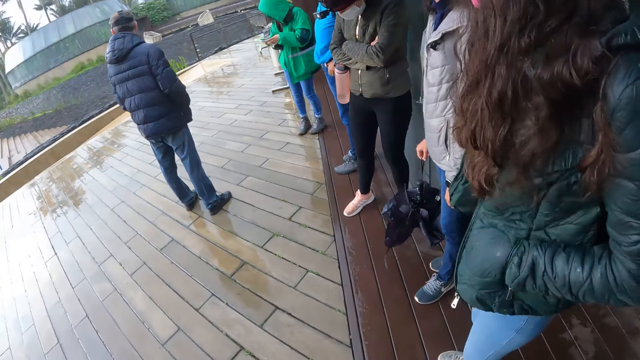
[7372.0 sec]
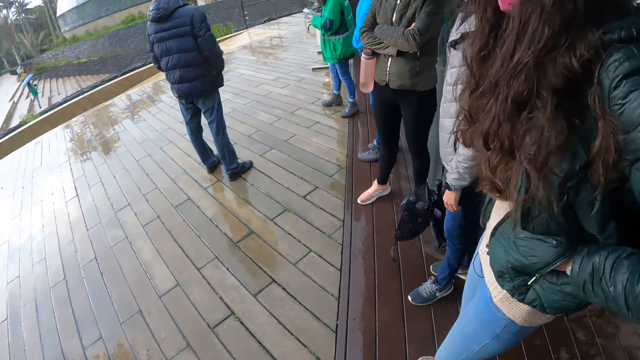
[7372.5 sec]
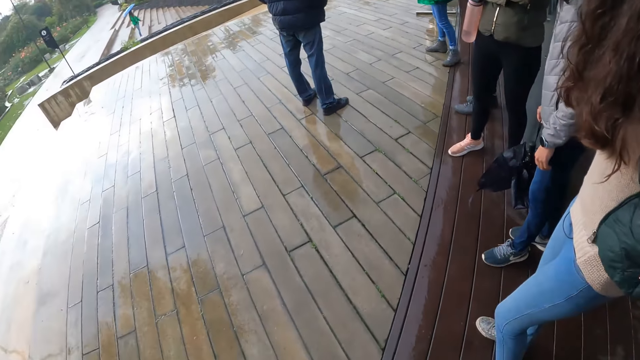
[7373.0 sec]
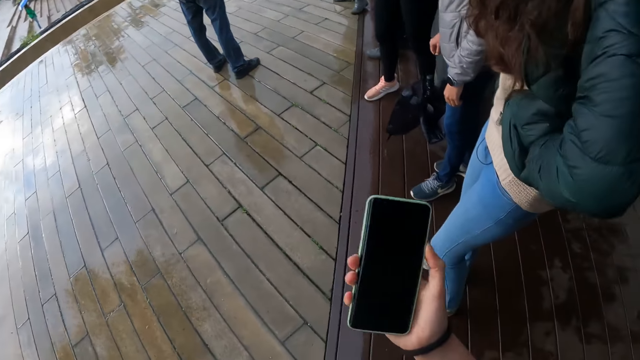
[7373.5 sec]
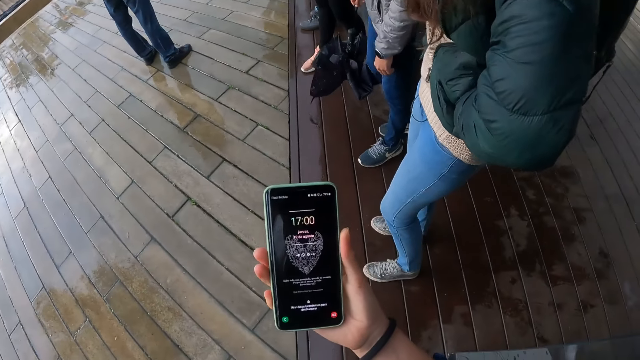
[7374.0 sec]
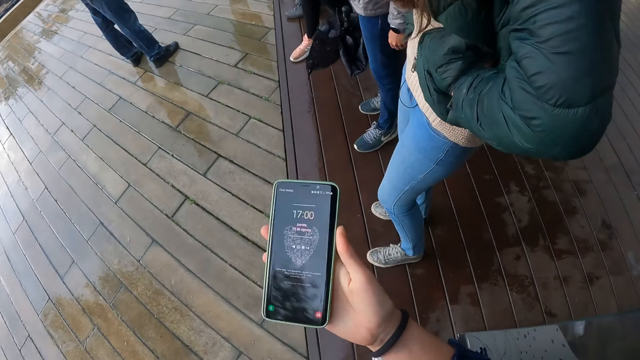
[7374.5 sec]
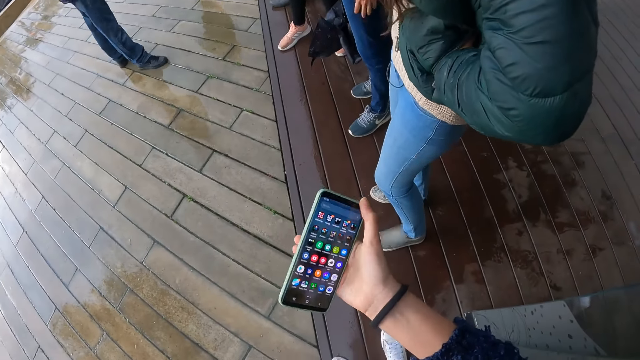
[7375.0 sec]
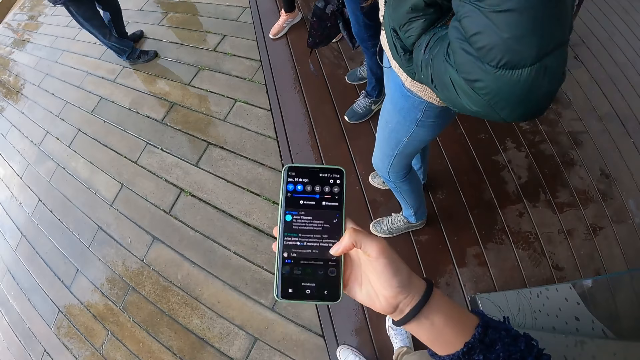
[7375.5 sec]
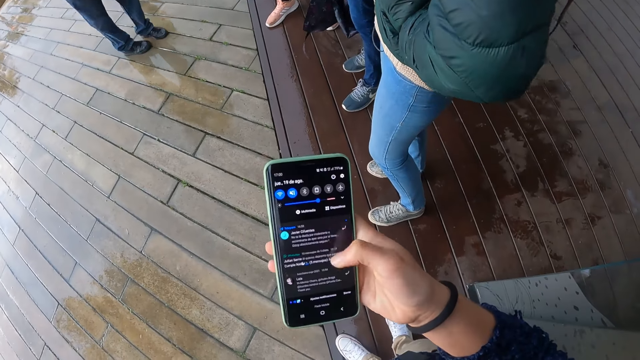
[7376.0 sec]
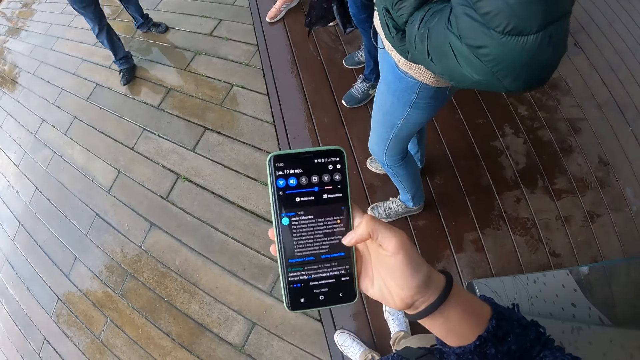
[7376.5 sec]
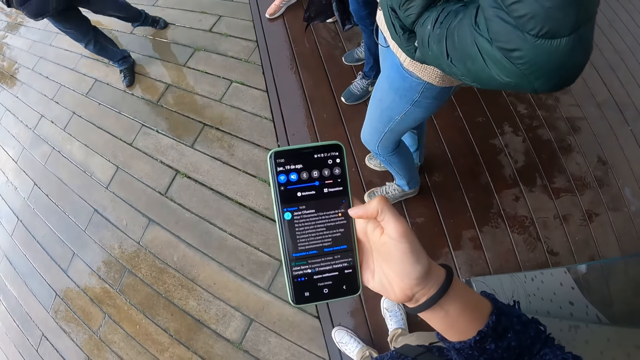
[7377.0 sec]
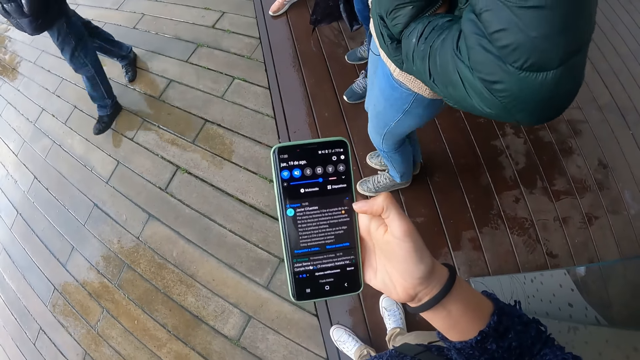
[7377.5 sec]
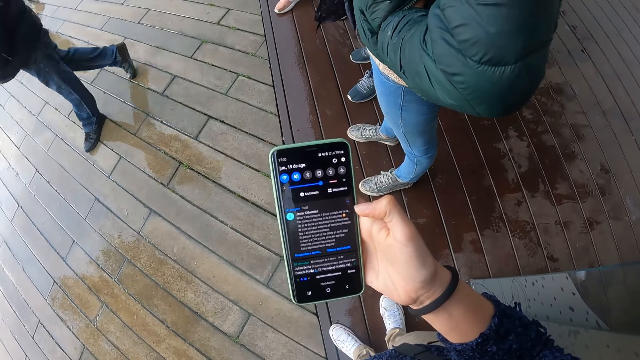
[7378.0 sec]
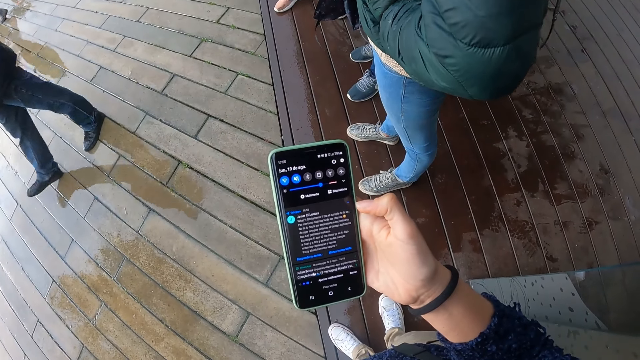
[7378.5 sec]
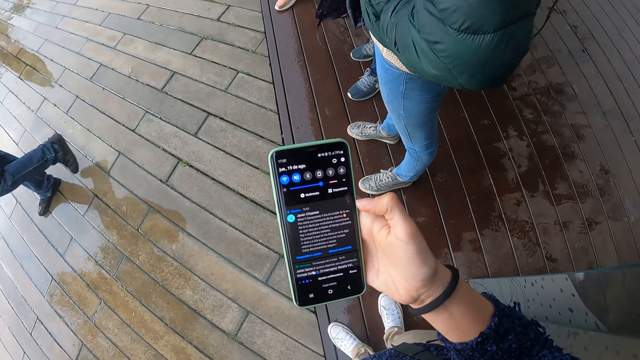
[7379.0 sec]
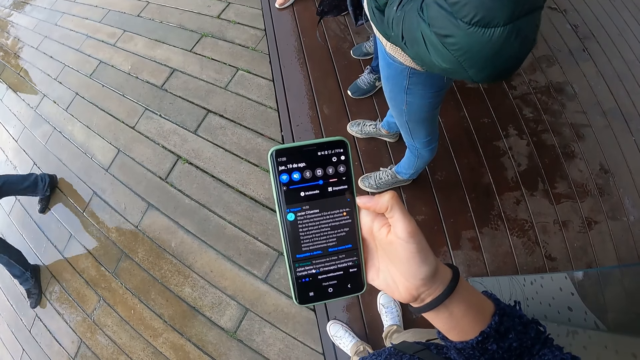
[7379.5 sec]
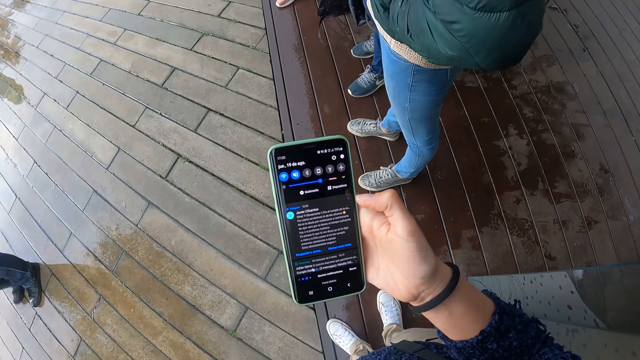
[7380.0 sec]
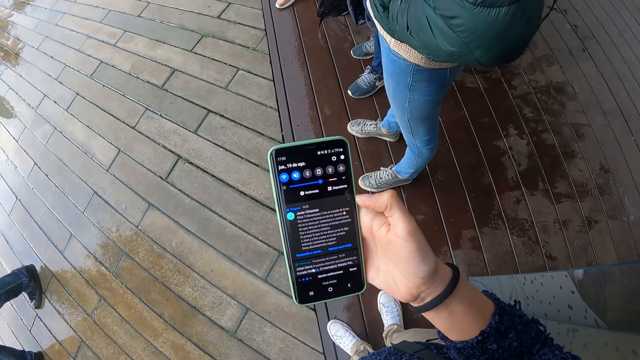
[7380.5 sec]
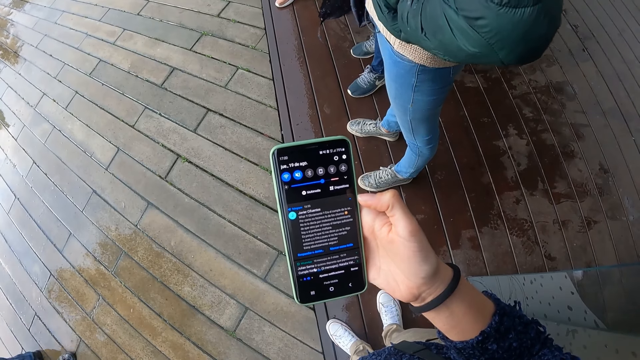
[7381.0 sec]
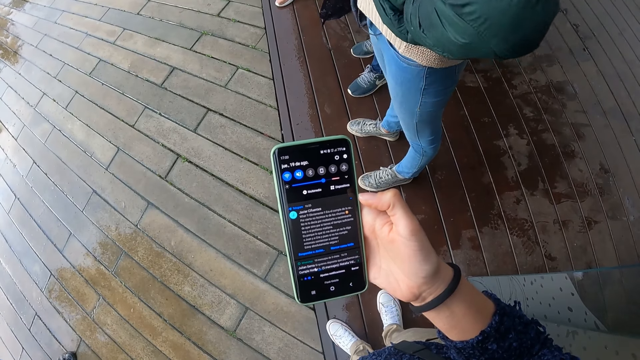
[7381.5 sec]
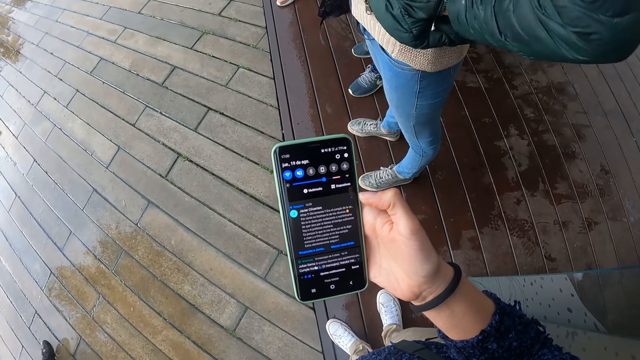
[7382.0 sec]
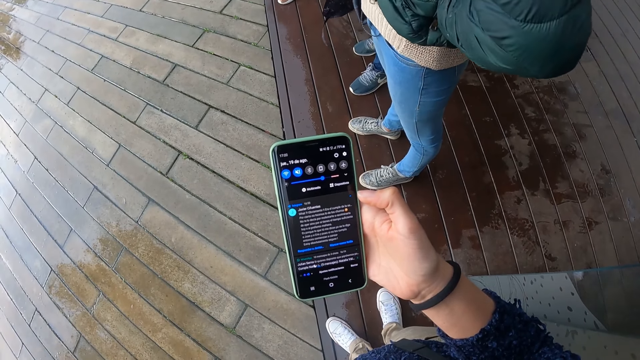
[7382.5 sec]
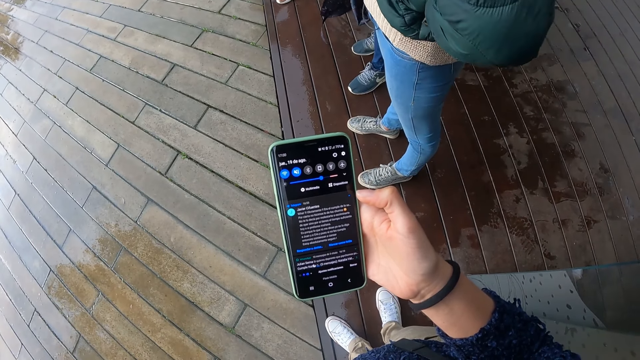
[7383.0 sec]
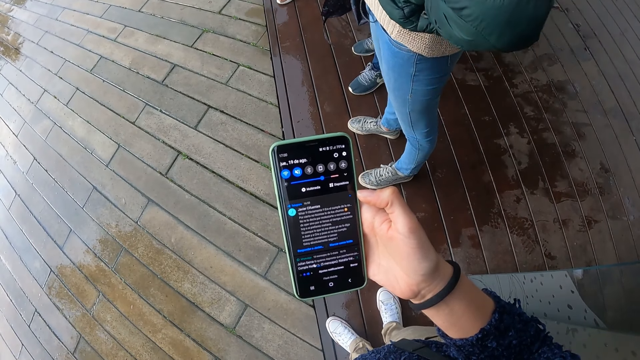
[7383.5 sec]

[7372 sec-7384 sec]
The camera wearer brings out a phone with his right hand. He scrolls the phone. He operates the phone with his right hand.

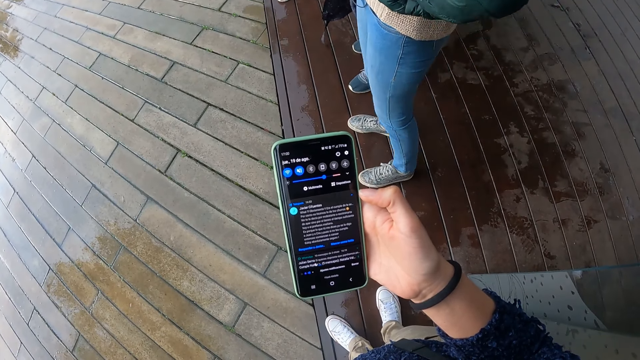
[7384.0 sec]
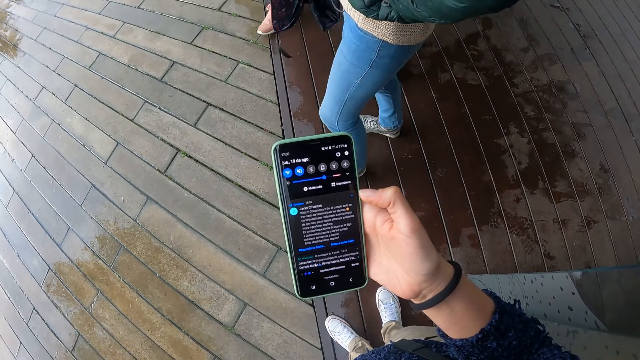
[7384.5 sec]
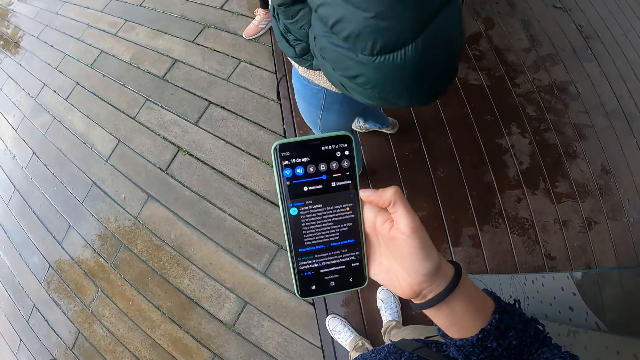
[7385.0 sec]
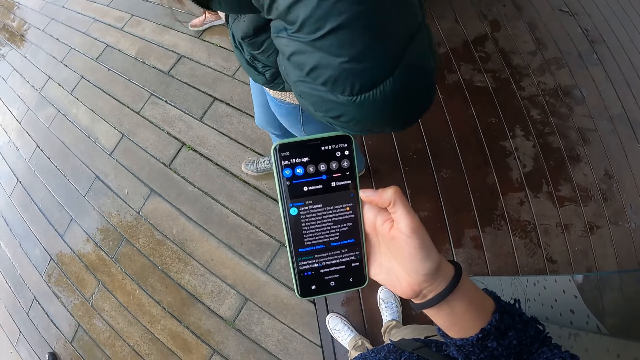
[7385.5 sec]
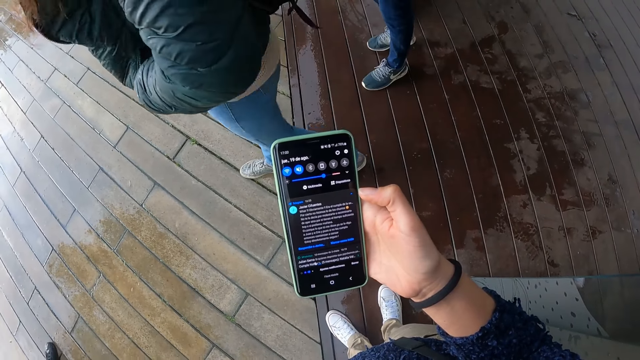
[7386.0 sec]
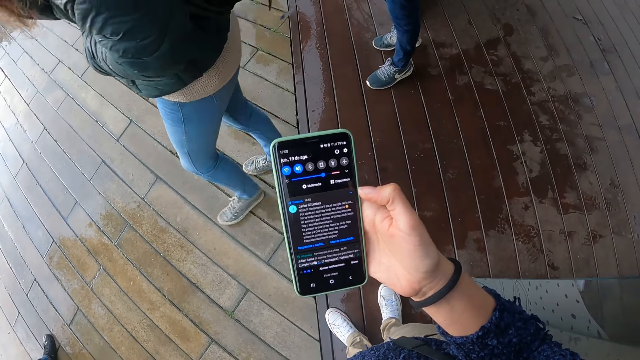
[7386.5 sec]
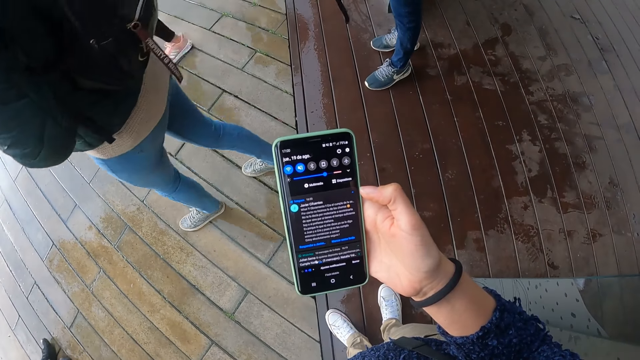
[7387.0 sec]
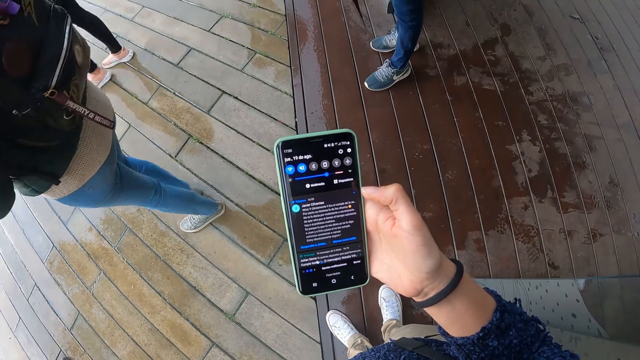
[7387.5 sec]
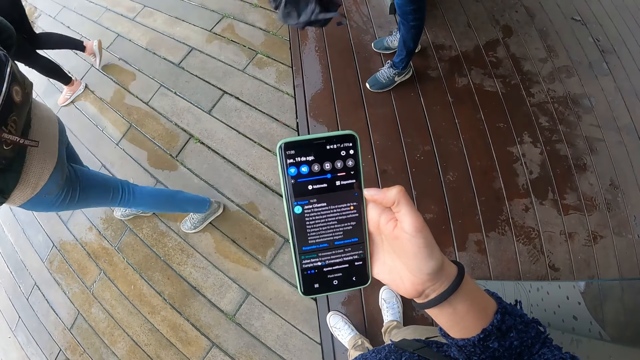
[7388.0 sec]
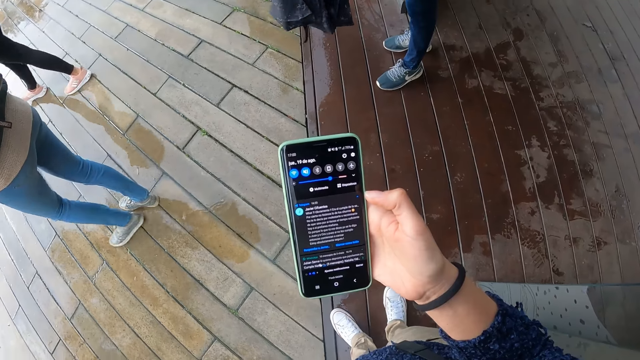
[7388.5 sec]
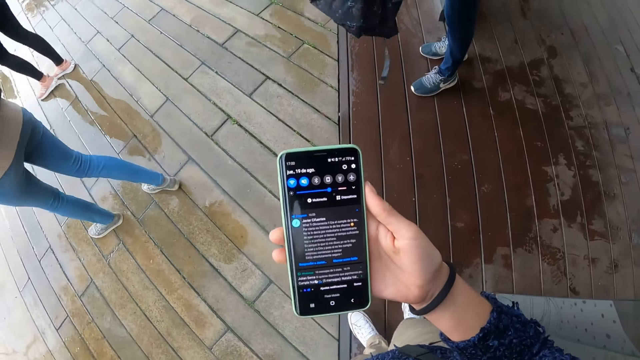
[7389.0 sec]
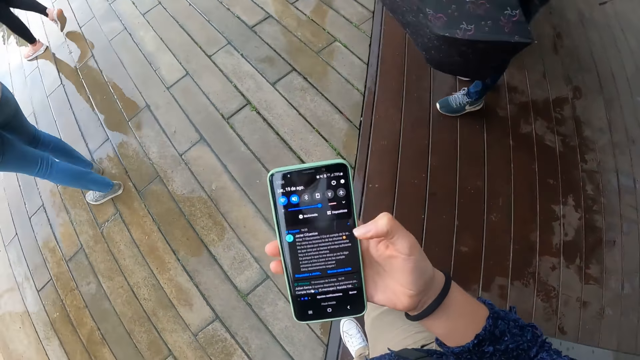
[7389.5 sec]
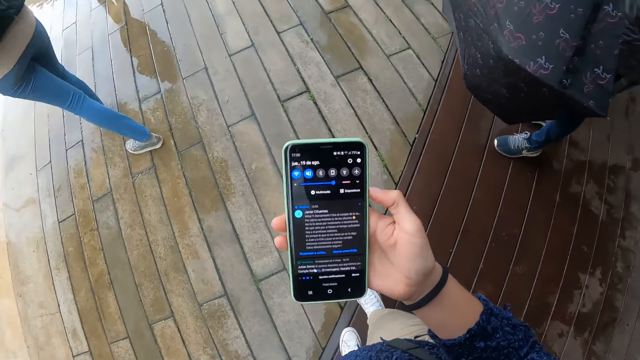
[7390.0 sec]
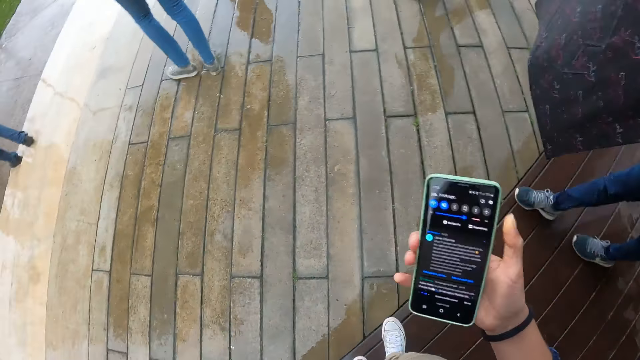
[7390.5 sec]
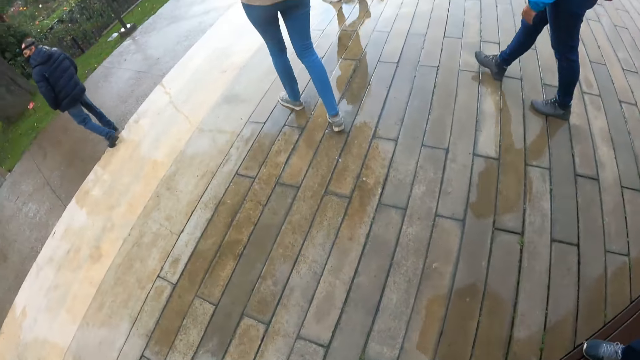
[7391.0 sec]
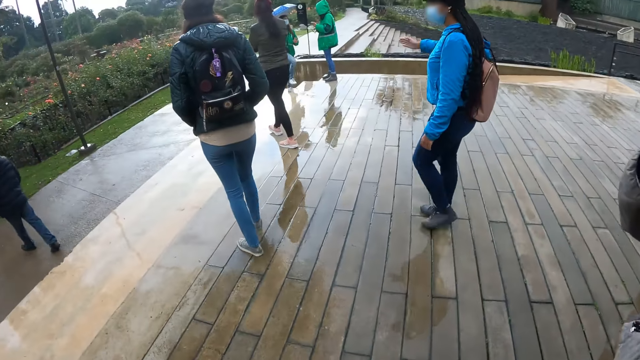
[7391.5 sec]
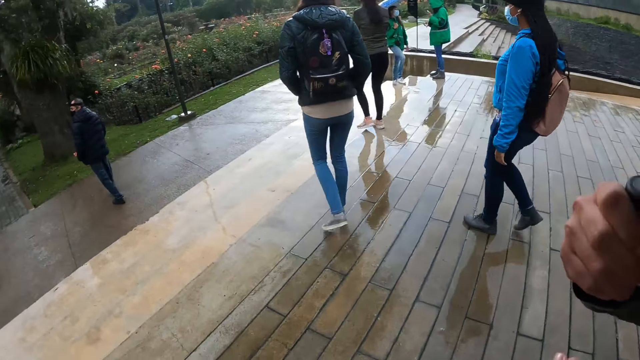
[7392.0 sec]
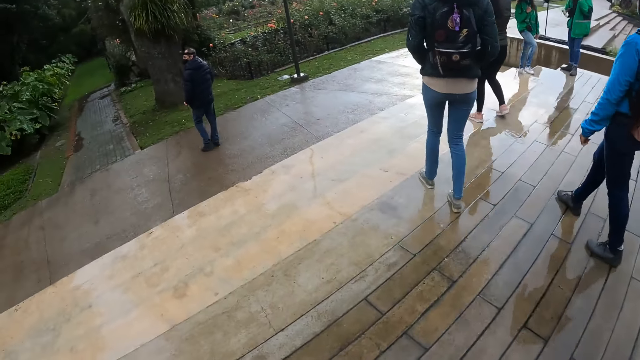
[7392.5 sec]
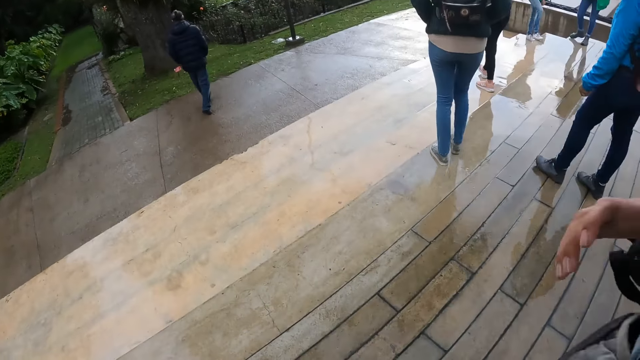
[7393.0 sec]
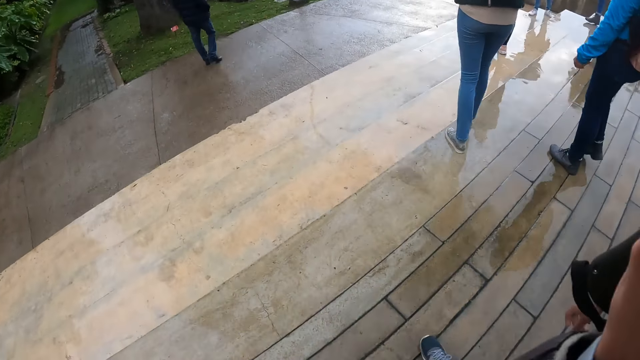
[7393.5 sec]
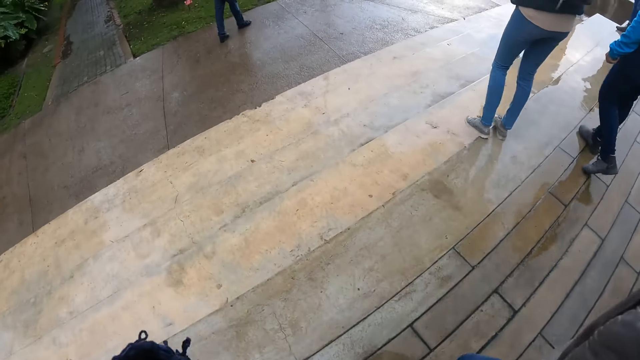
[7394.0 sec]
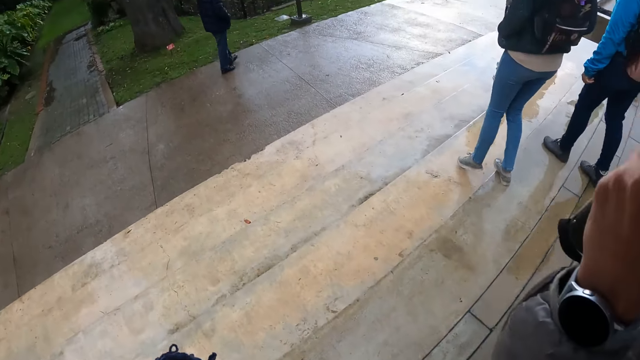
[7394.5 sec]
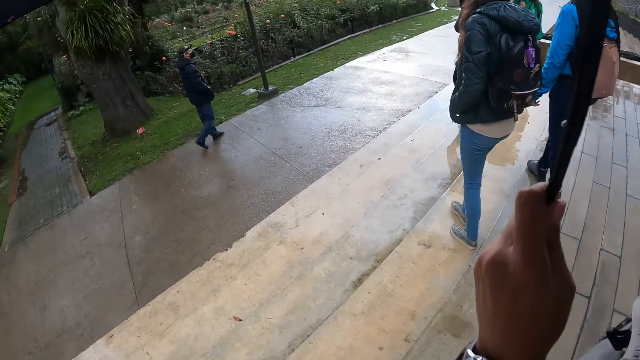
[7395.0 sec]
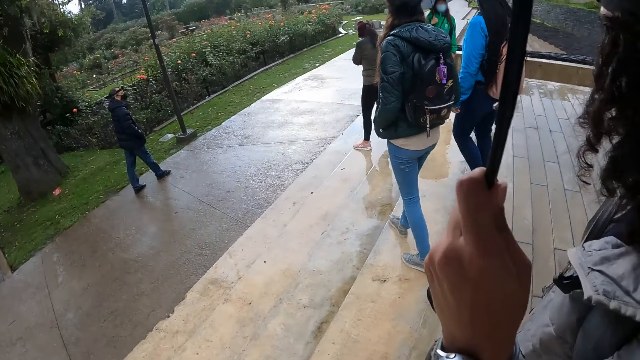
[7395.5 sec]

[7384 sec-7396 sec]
The camera wearer leaves the premises of the garden with a group of people. They walk on the pavement. A woman climbs down a stair. The camera wearer moves a hand. Another woman climbs down the stair. The camera wearer walks on the pavement.
